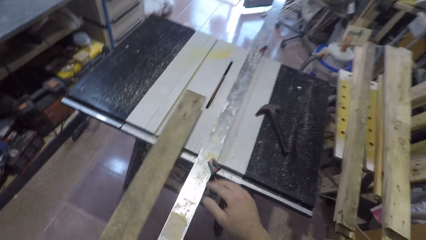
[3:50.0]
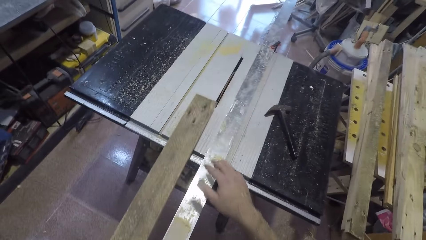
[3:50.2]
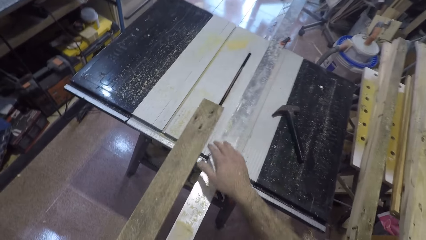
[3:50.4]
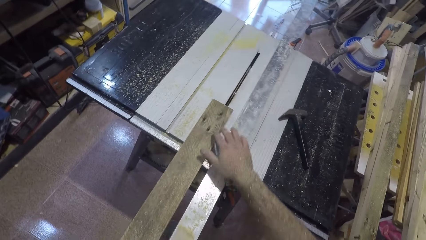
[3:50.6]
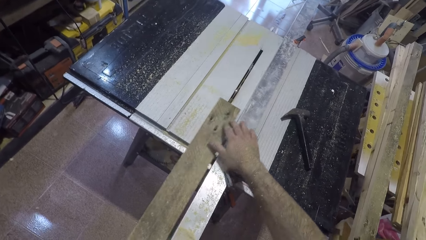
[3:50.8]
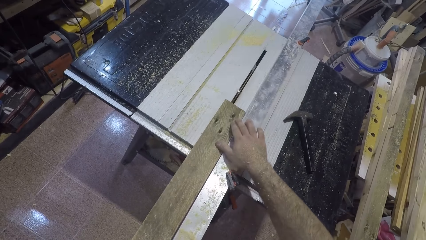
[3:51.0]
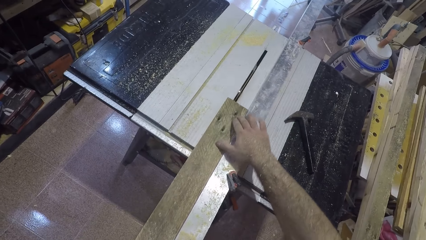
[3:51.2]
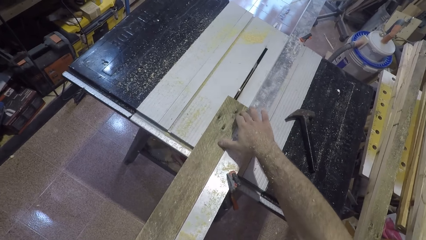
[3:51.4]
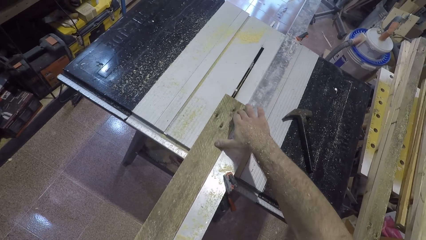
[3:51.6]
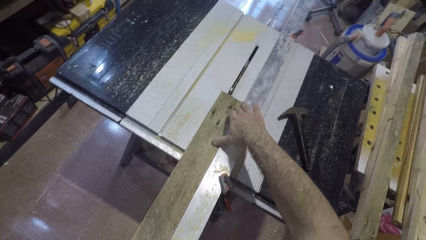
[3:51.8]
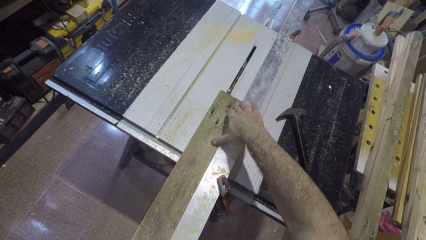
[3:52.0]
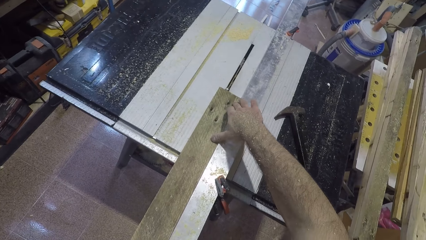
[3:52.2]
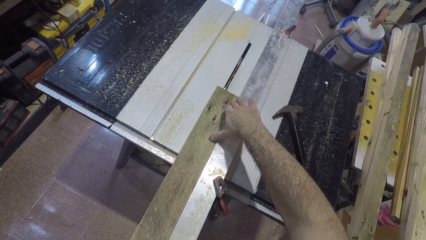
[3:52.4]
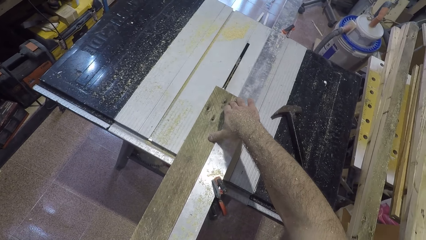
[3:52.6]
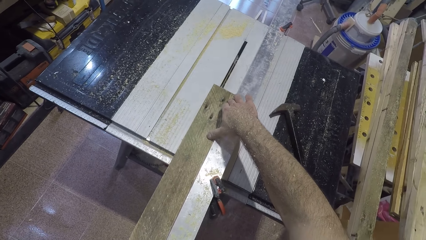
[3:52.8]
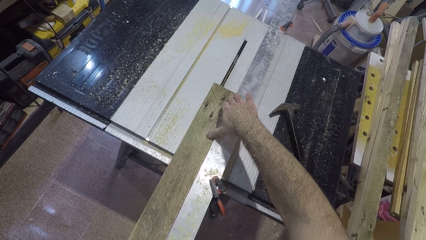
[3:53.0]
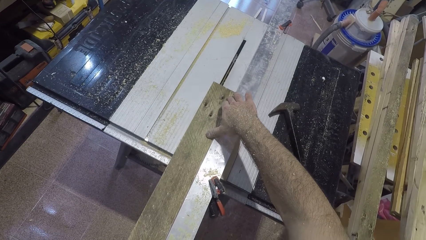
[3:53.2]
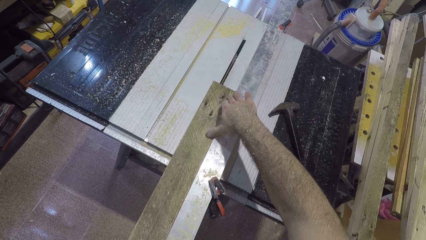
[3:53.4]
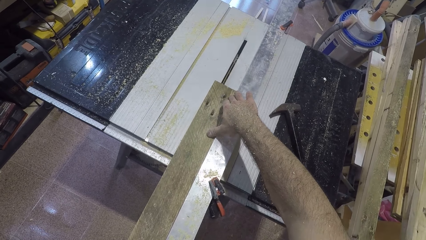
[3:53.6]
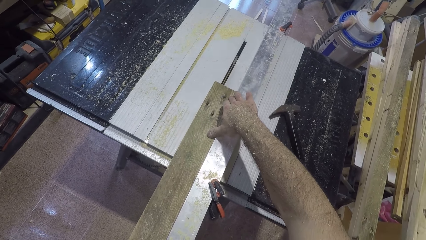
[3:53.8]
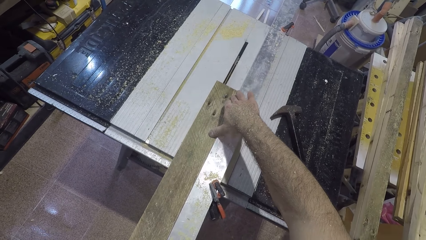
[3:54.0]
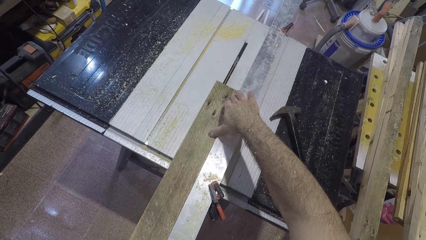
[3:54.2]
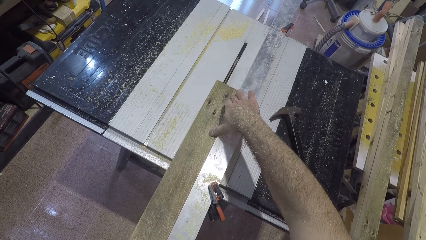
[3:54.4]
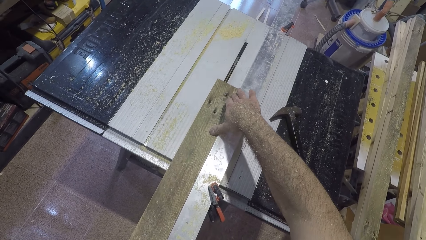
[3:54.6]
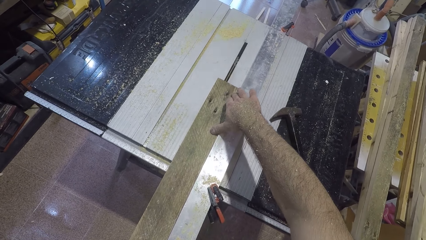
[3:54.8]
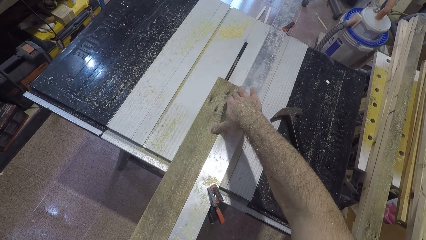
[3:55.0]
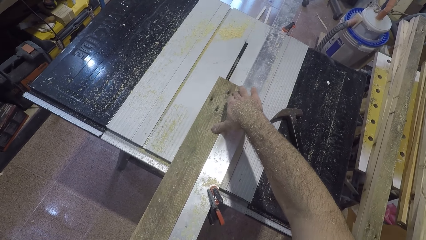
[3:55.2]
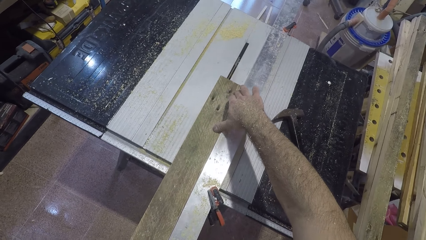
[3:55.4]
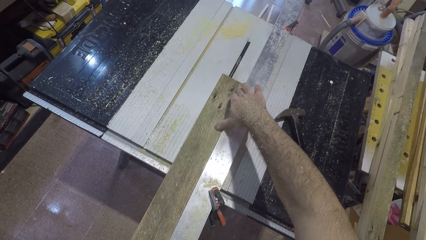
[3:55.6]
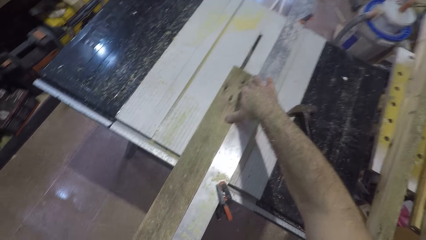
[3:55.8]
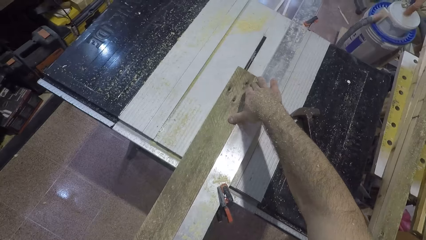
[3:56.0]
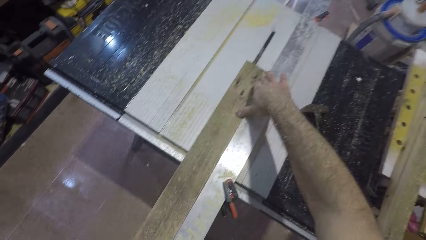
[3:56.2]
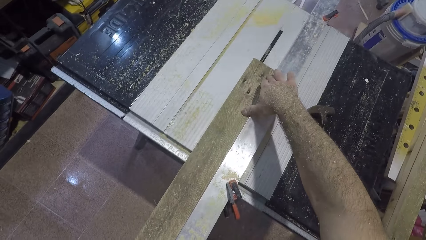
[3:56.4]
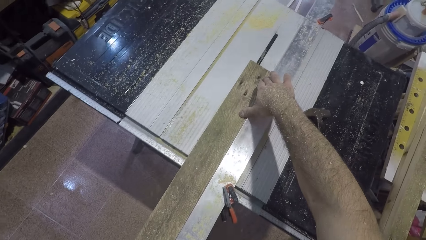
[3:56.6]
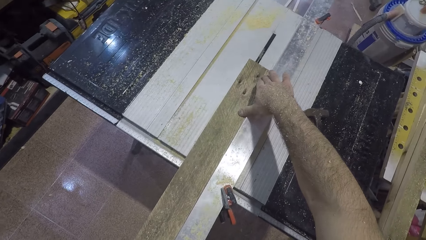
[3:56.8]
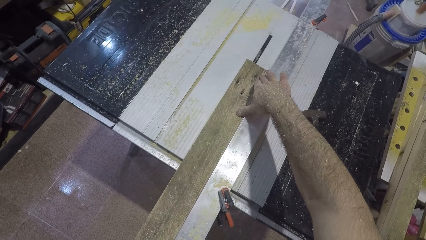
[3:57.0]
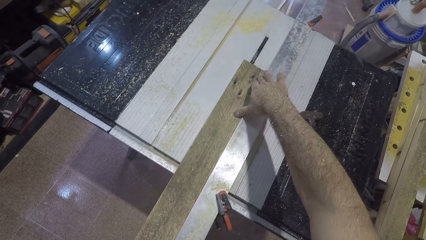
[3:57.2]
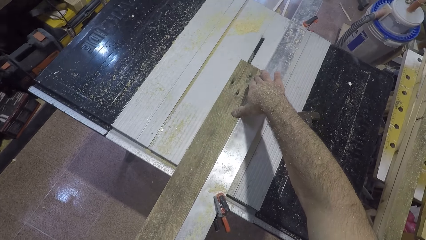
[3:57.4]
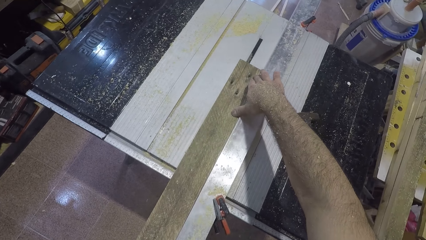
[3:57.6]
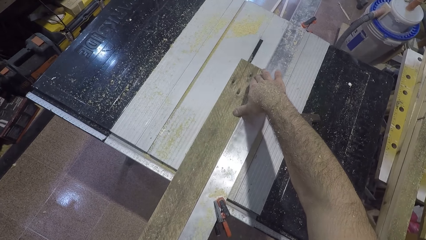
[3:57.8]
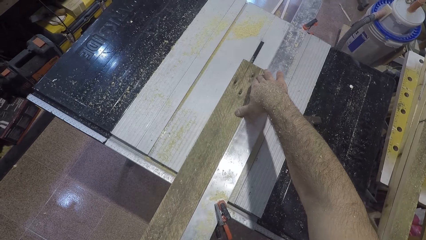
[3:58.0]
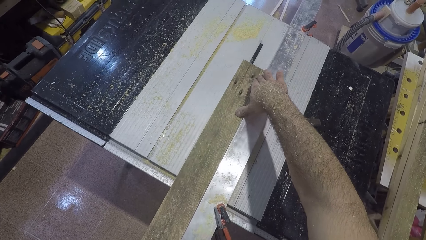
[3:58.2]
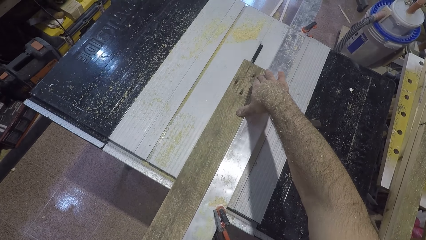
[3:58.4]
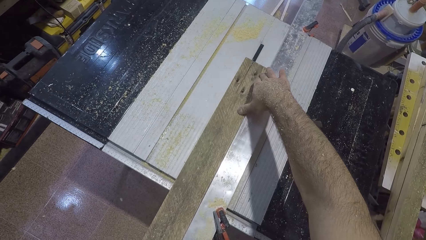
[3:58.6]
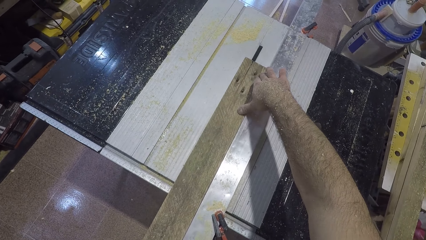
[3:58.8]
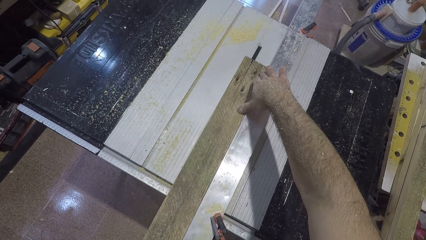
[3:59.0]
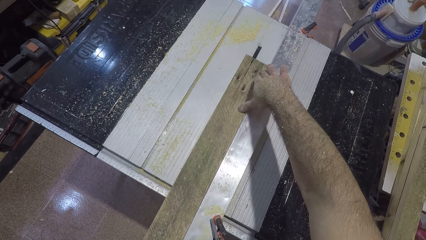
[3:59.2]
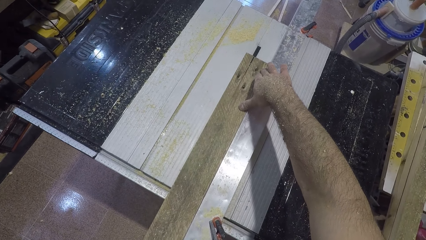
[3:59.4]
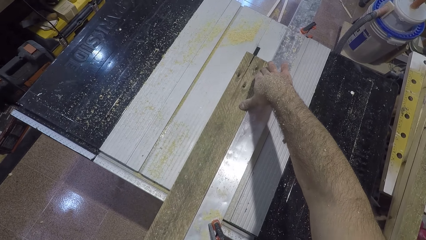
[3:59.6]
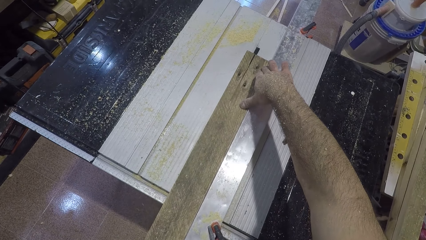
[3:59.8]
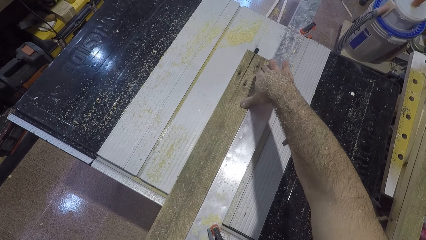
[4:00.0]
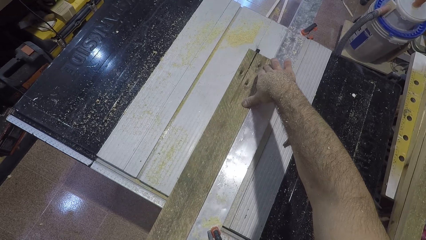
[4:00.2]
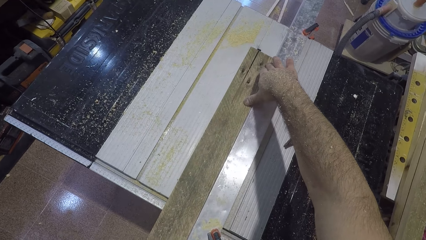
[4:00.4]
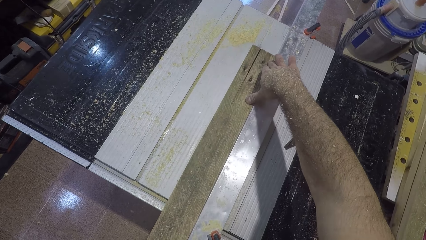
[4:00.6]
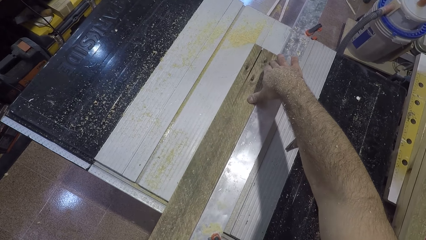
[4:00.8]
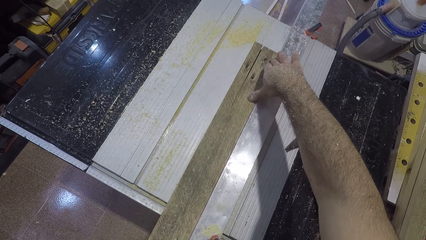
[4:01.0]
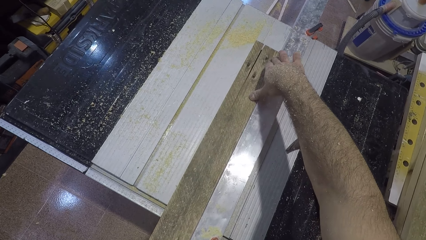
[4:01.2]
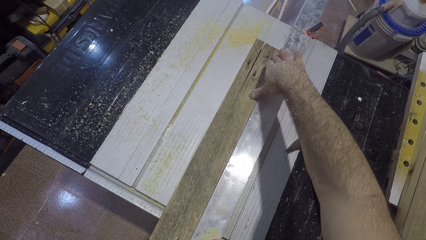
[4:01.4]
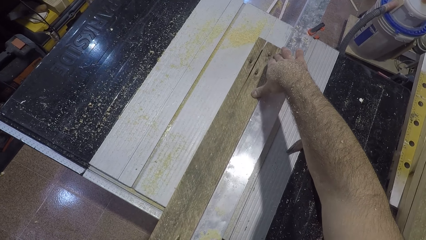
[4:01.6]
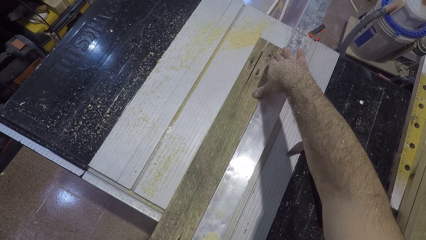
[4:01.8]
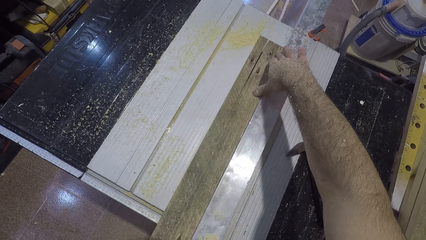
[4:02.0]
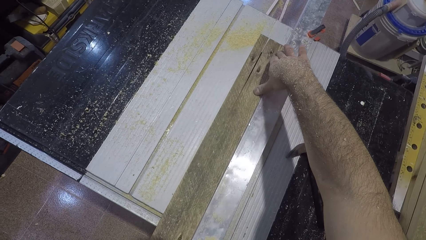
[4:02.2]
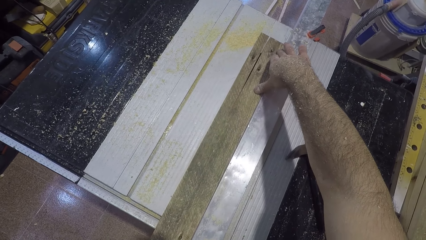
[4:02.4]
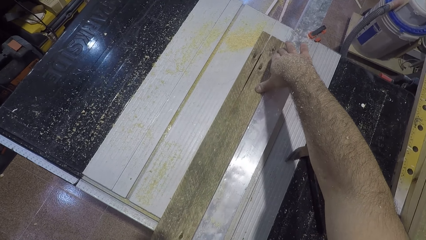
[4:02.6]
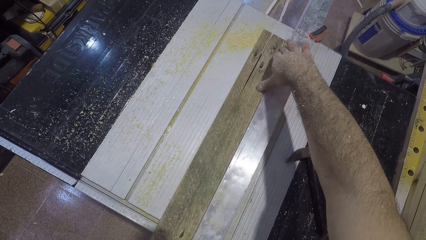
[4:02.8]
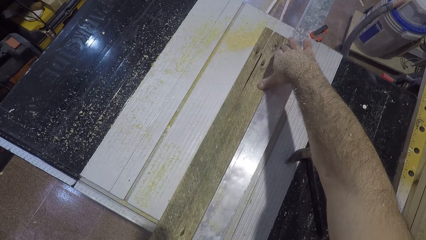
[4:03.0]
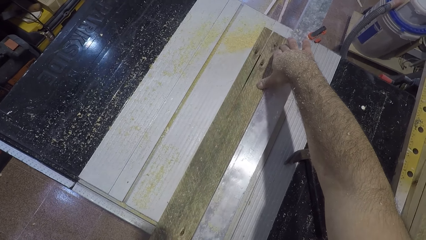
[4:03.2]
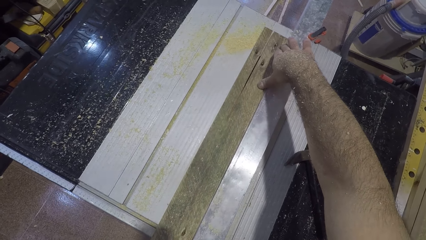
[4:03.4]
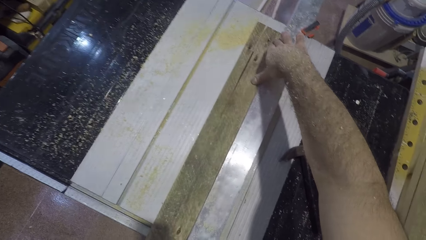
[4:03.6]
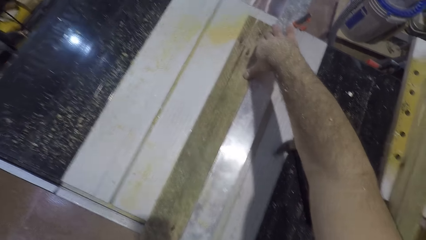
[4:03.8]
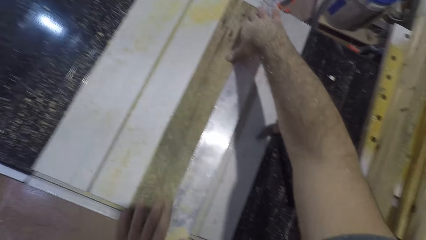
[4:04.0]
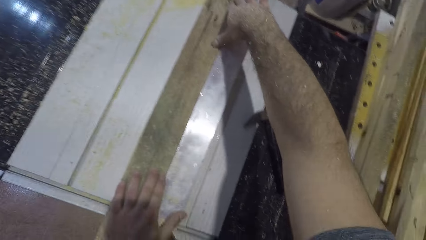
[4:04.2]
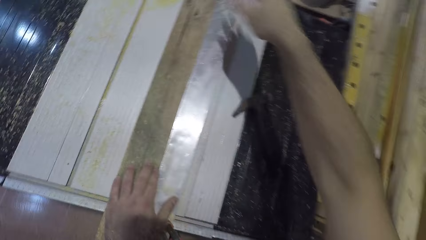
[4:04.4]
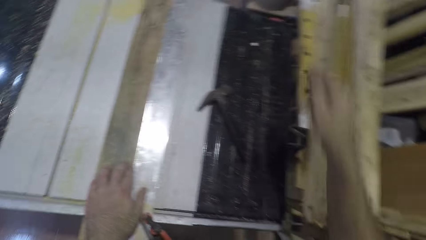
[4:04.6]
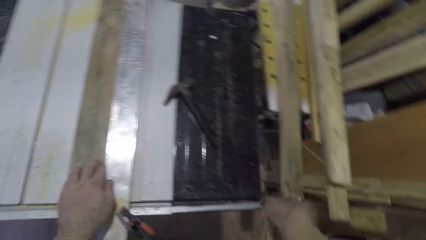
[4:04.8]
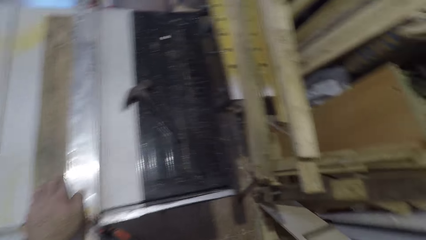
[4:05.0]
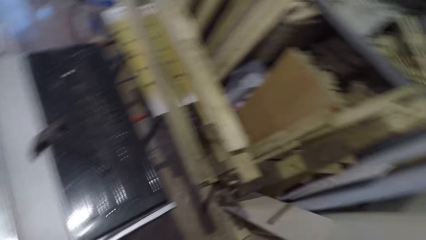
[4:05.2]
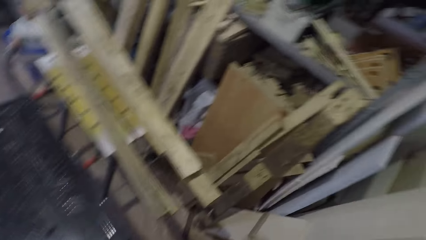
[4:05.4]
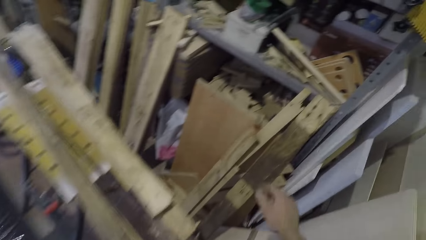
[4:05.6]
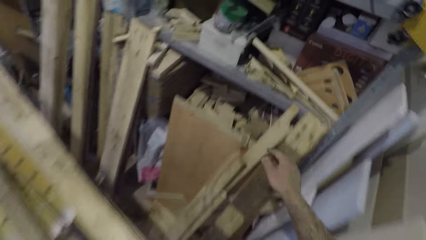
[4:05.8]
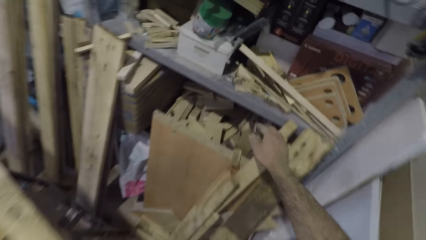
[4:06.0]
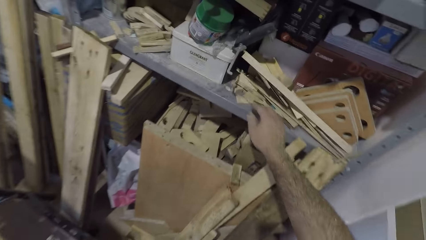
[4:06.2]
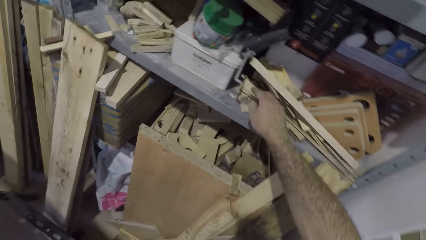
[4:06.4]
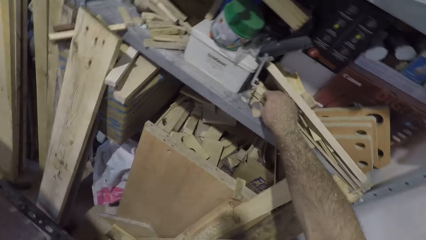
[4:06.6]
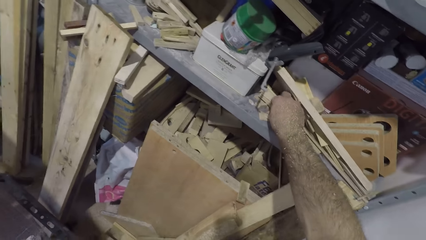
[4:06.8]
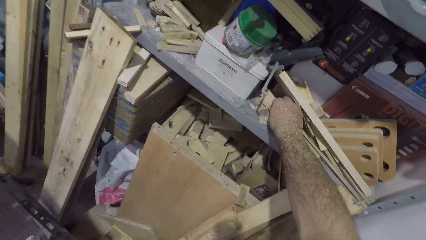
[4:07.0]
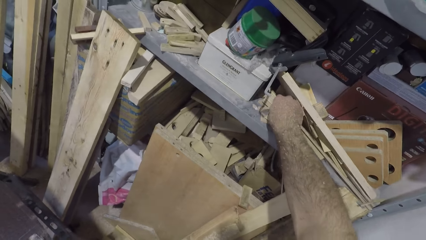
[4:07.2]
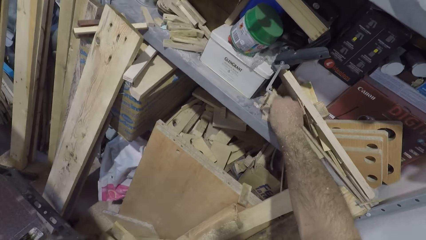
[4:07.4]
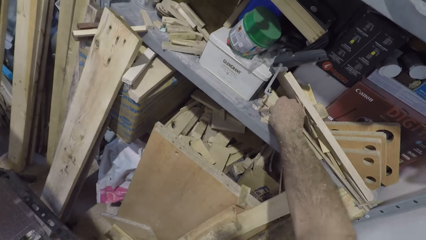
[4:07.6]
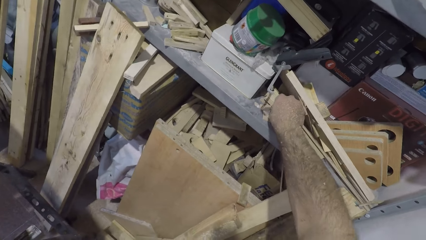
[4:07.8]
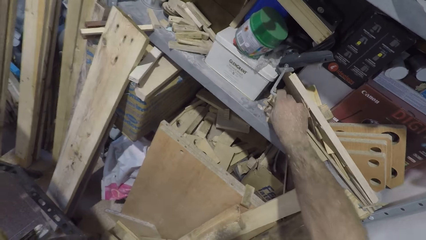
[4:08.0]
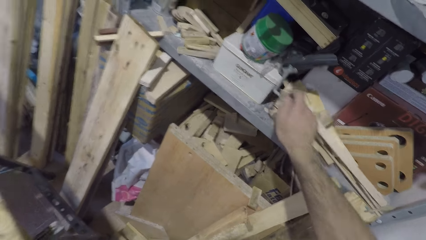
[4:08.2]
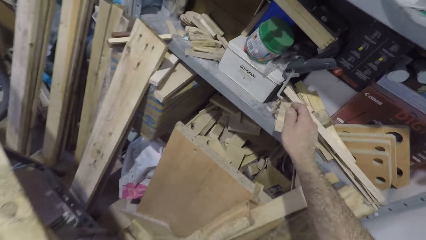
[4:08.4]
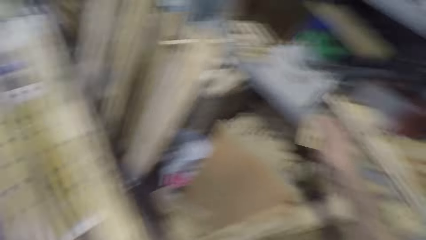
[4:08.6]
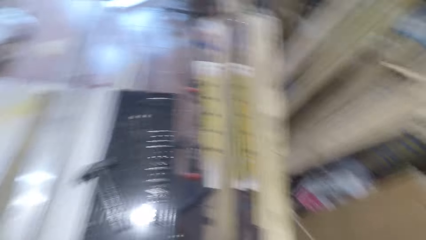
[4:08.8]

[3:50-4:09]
The camera wearer drops the wood on the table saw machine. He holds the wood with his hand. He cuts the wood with the saw. He lets go of the wood. He moves his right hand towards the piles of wood. He moves towards the cabinet. He picks up a piece of wood. He scatters the wood. He picks up a wooden nail.
